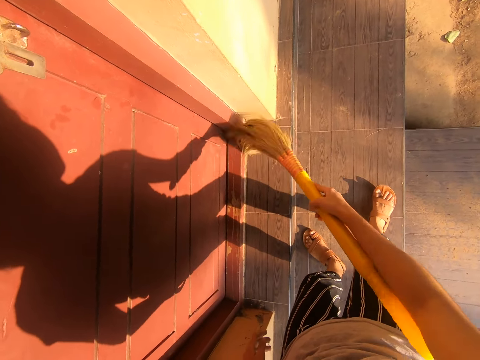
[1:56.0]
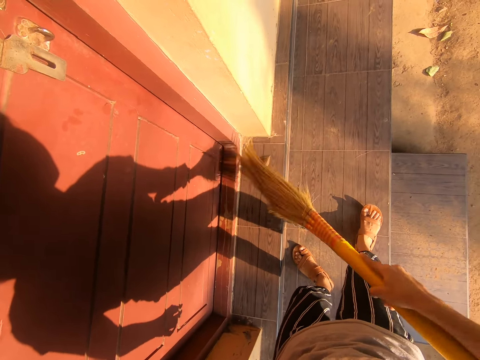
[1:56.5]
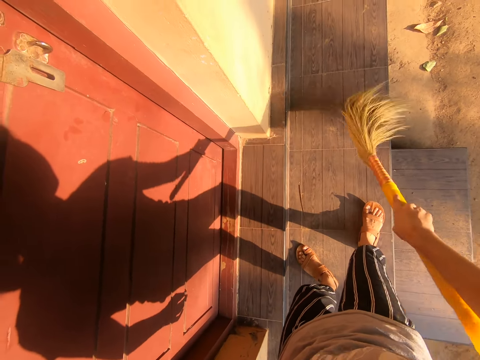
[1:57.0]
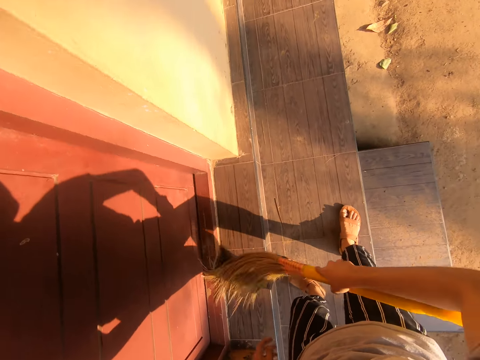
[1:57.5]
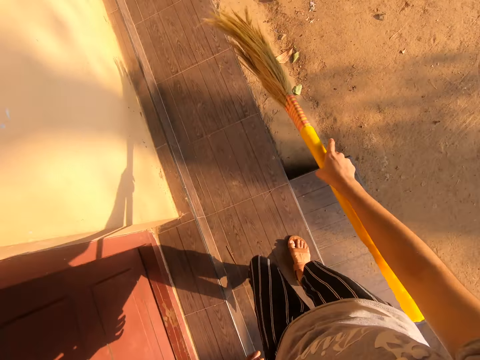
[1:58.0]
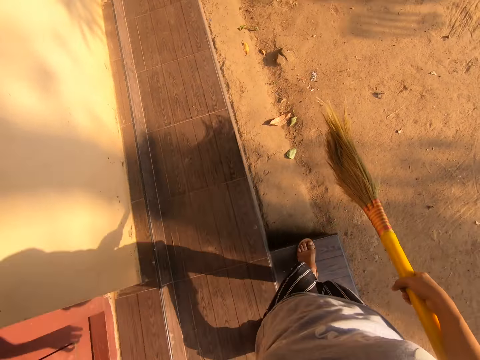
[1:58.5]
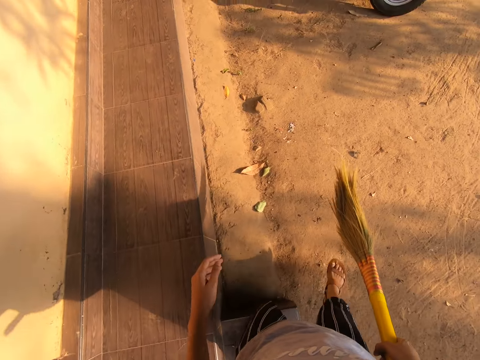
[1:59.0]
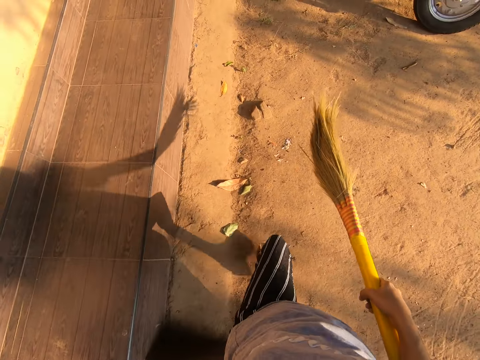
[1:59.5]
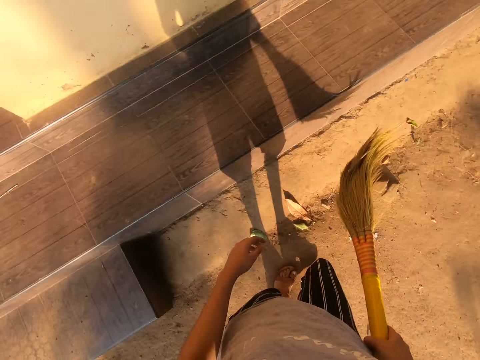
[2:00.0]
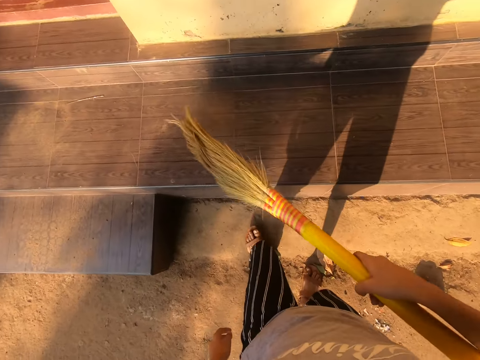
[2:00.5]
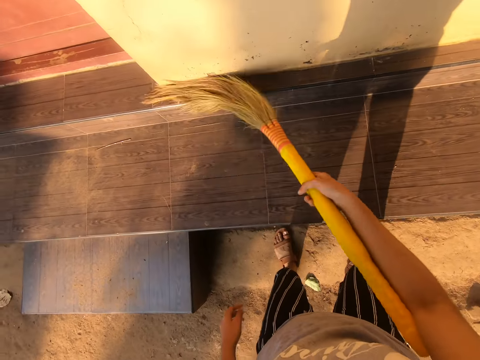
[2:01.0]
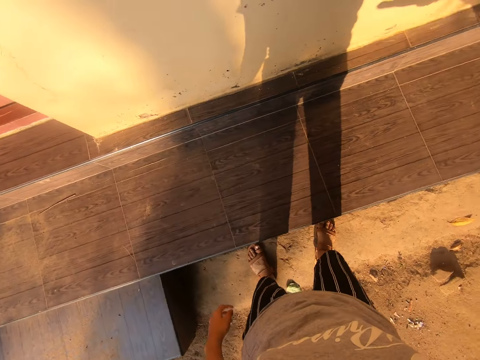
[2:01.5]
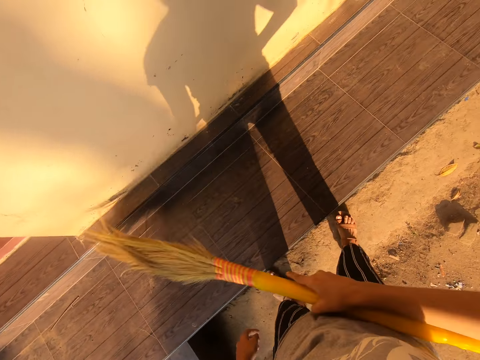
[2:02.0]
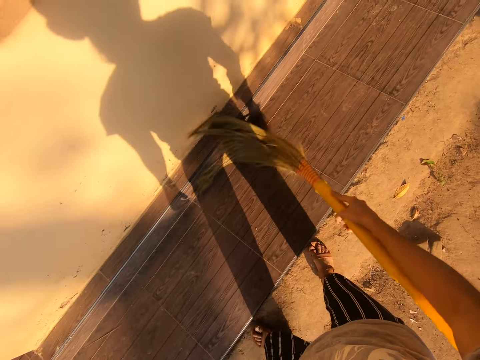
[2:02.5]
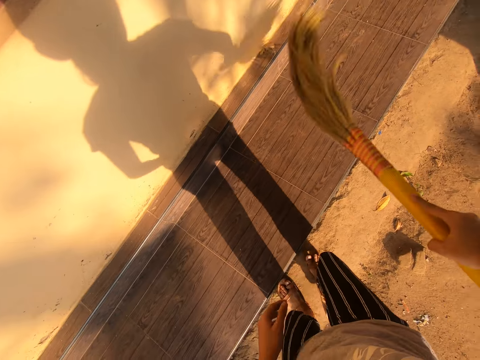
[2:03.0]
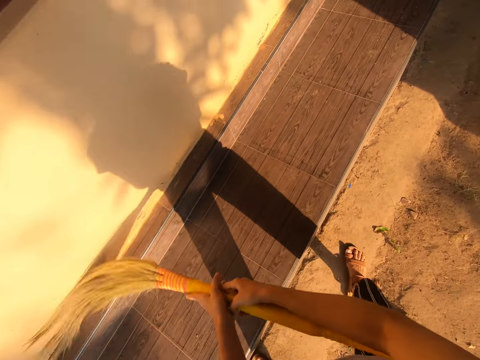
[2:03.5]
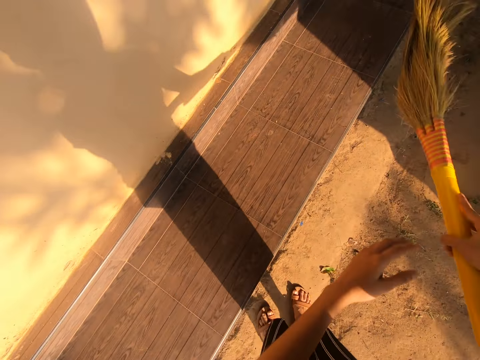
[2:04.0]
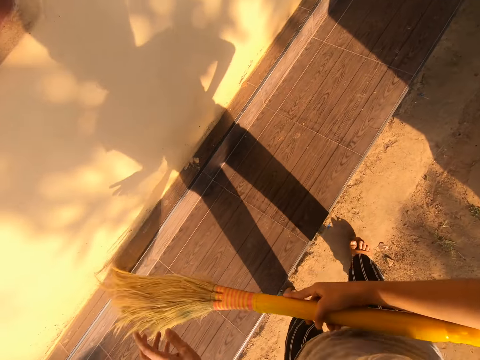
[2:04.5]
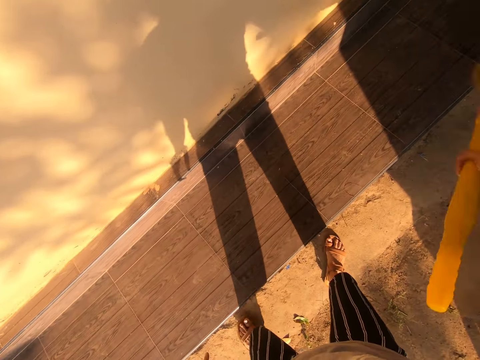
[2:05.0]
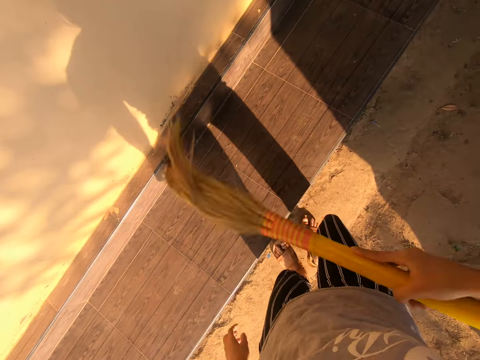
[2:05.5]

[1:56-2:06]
The camera wearer steps from the veranda. They sweep the veranda.

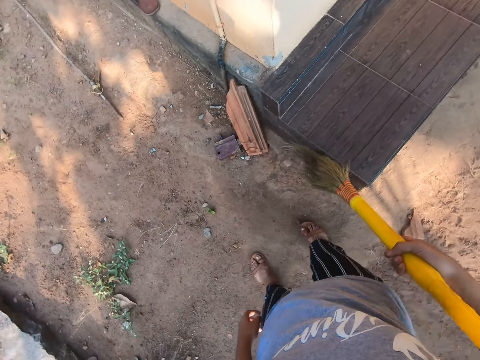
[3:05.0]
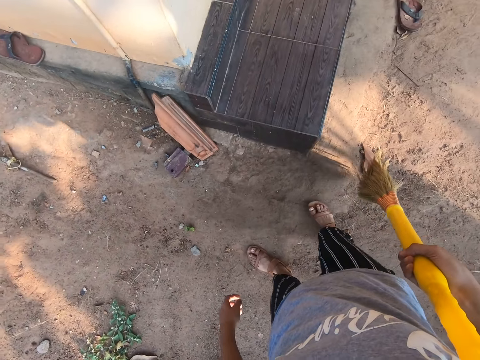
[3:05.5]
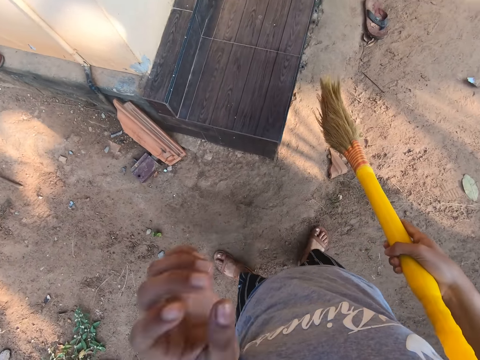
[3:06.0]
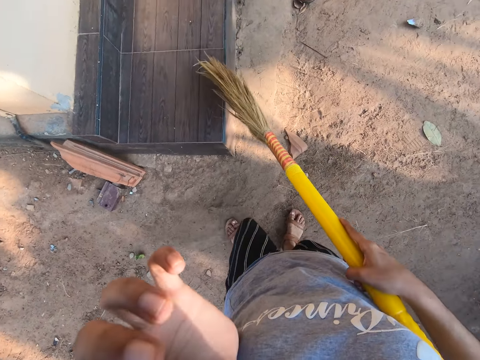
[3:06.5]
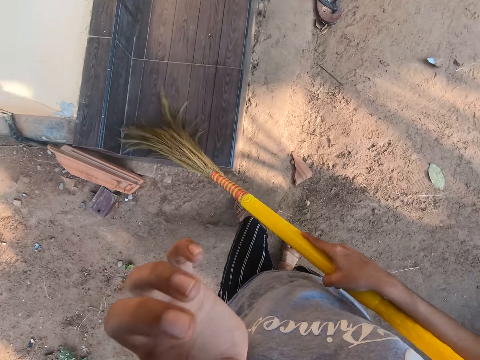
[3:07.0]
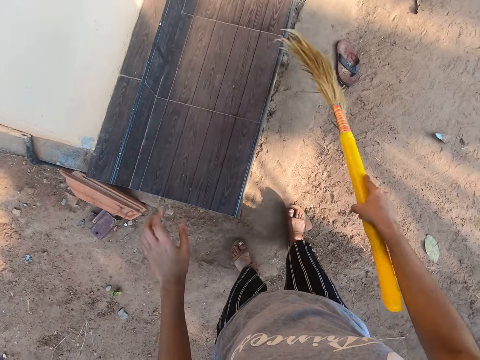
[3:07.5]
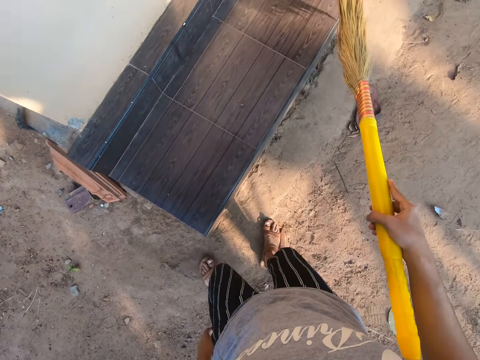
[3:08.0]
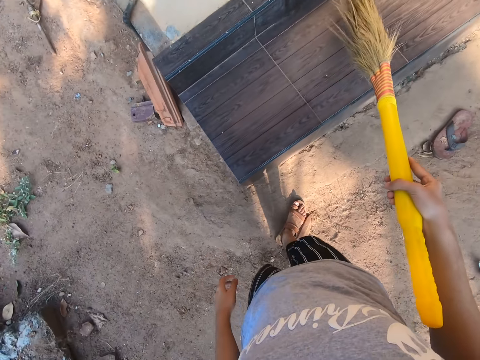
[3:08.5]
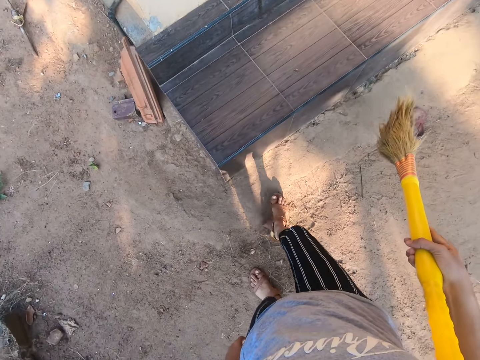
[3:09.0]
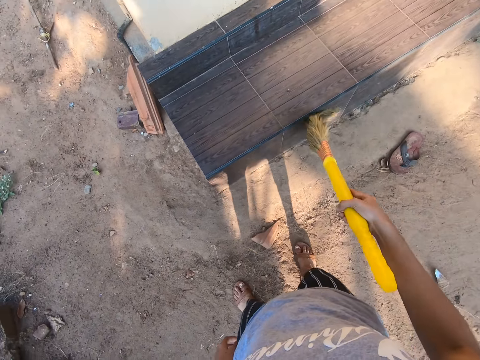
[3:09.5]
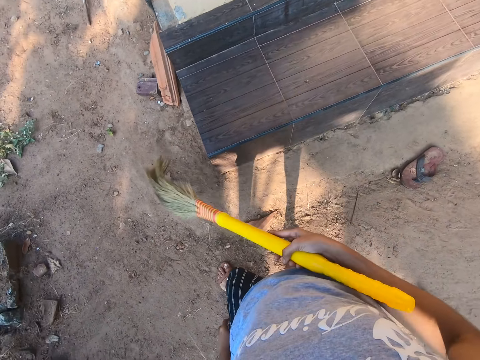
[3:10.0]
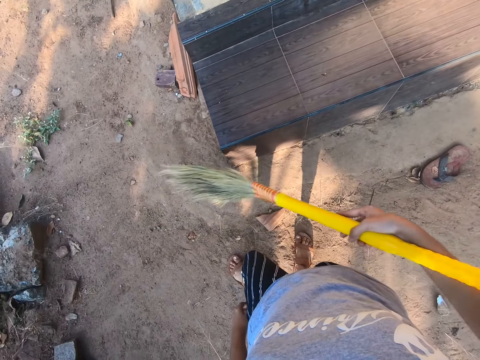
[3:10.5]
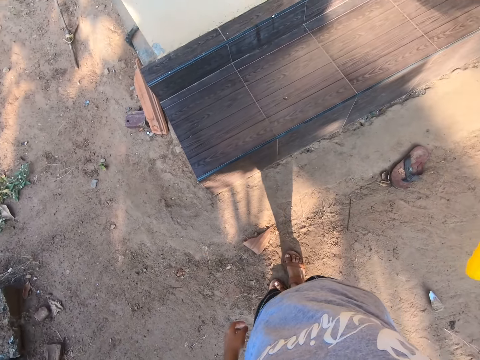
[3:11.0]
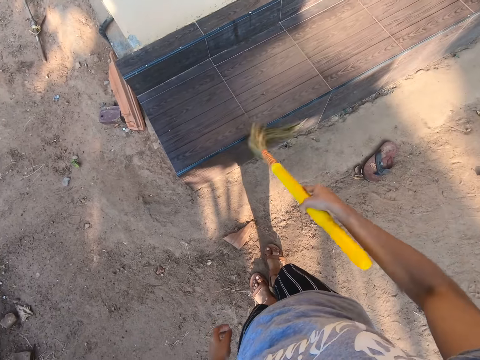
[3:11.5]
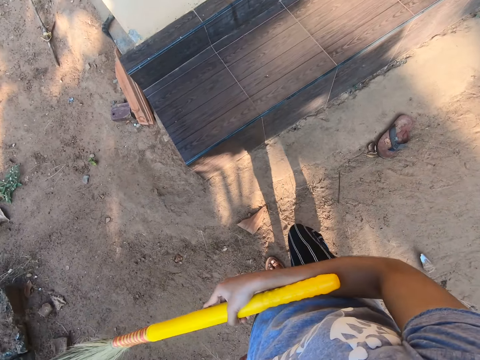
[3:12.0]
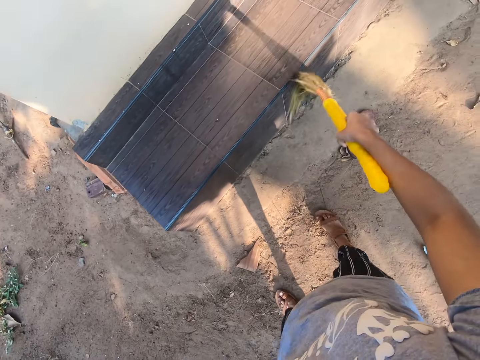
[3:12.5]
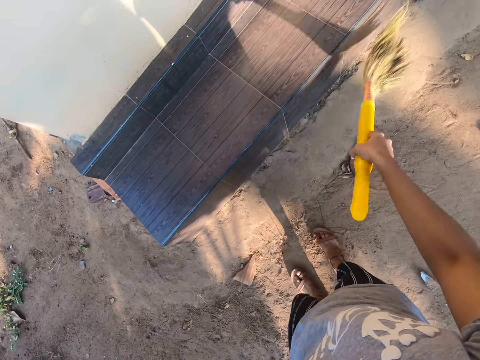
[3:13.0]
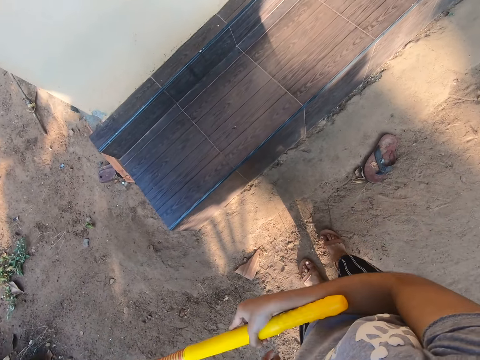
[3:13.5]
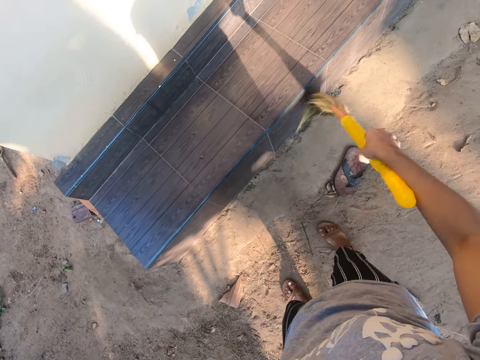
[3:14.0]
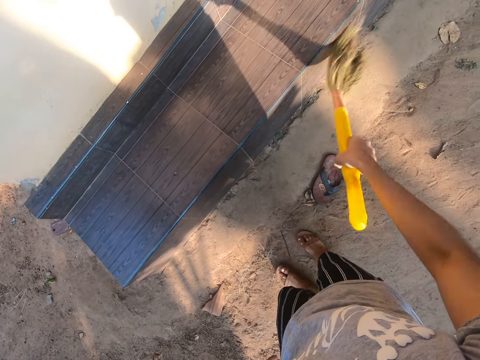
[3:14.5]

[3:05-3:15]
The camera wearer touches the camera. They raise the hand. They sweep the veranda.

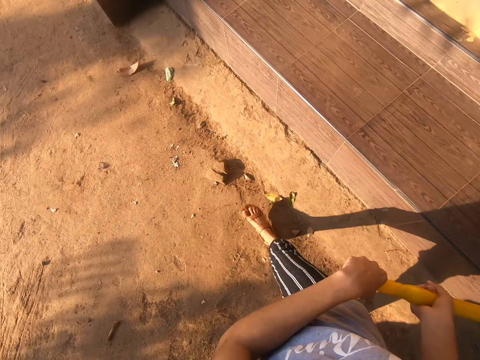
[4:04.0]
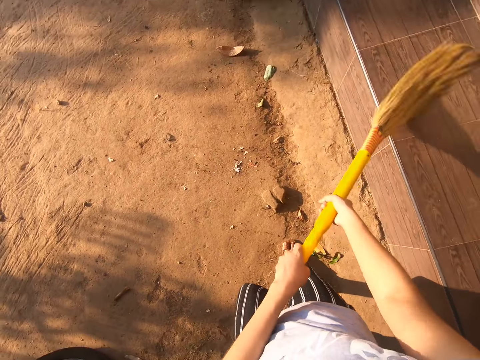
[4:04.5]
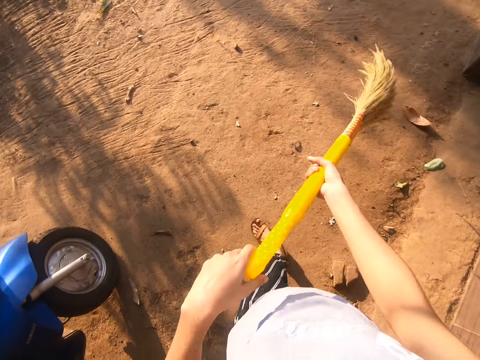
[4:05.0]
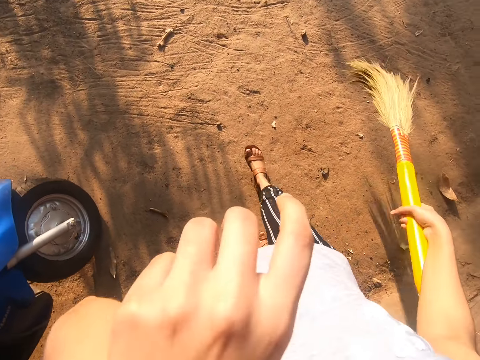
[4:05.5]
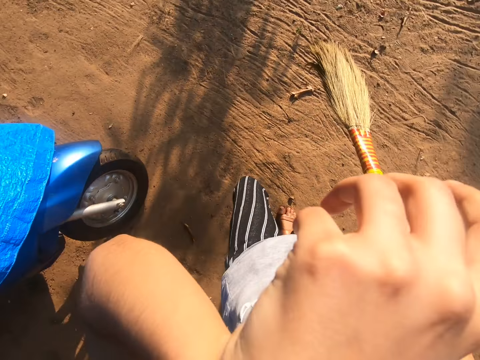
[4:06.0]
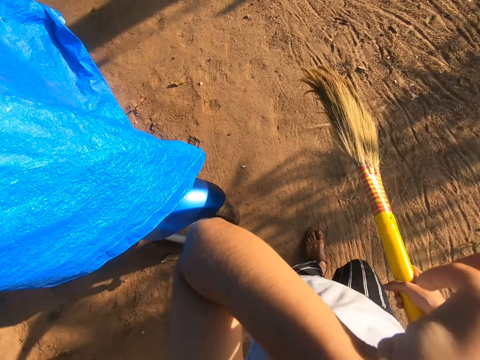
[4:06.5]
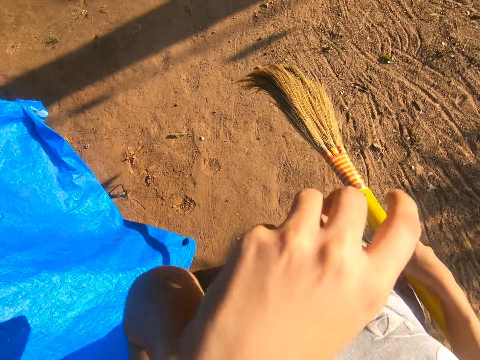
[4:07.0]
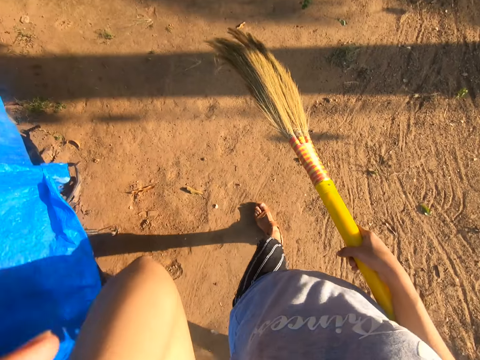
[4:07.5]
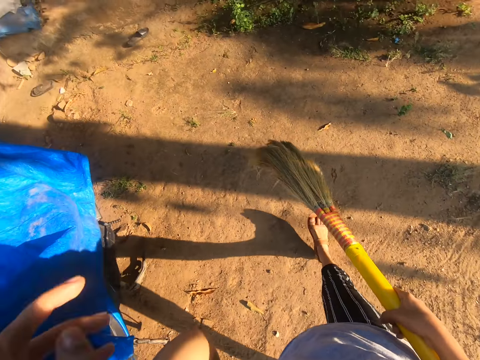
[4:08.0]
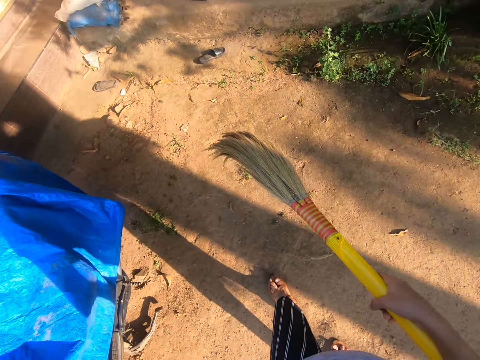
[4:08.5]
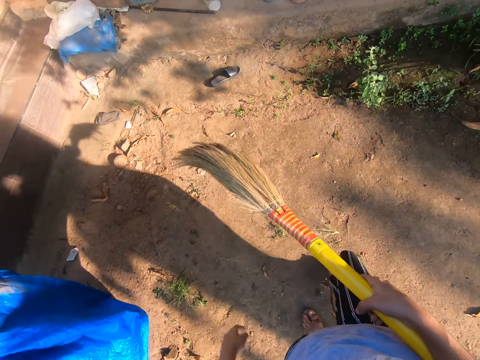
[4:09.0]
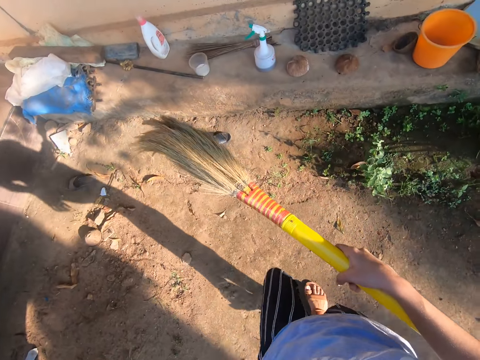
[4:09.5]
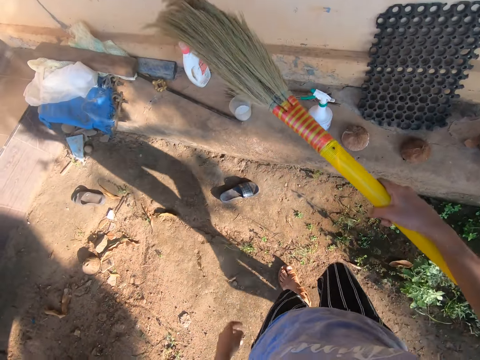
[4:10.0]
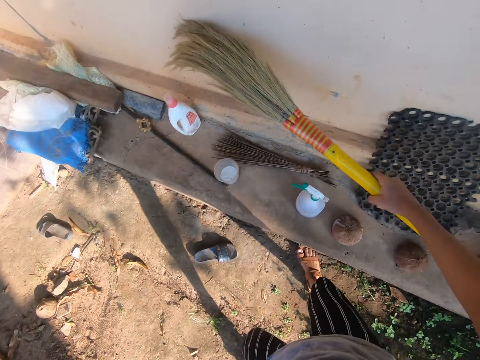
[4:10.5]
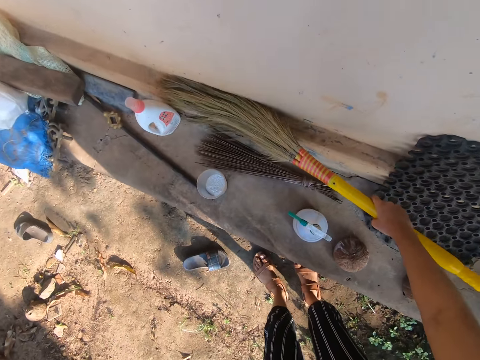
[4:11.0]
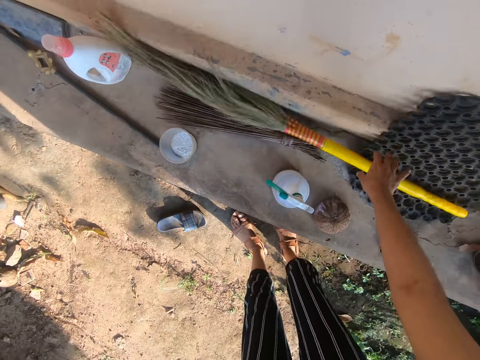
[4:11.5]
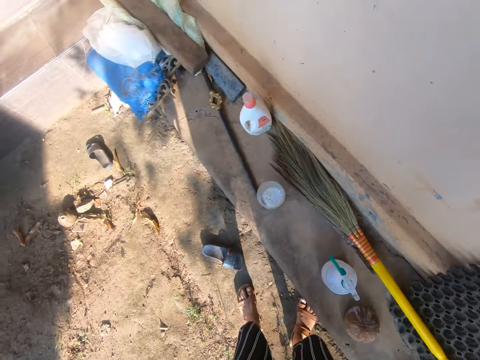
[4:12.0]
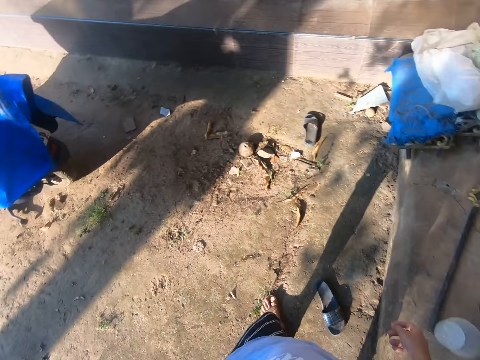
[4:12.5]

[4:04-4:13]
The camera wearer wipes the face. They raise the hand. They walk on the compound. They place the broom on the veranda.
